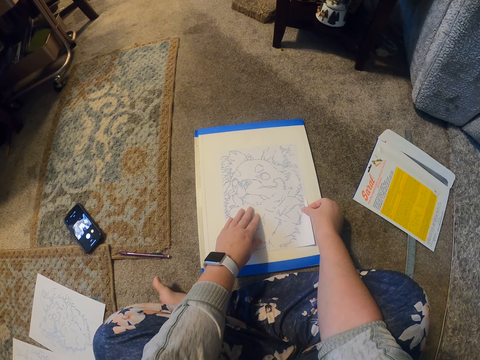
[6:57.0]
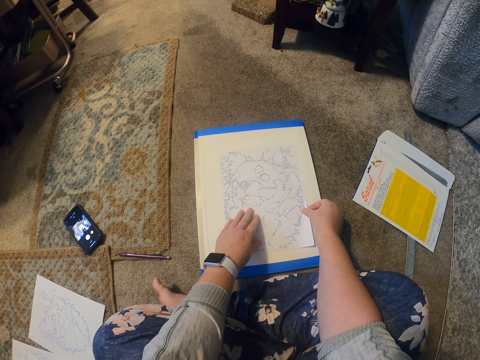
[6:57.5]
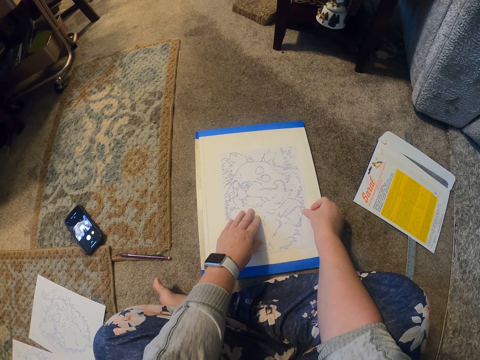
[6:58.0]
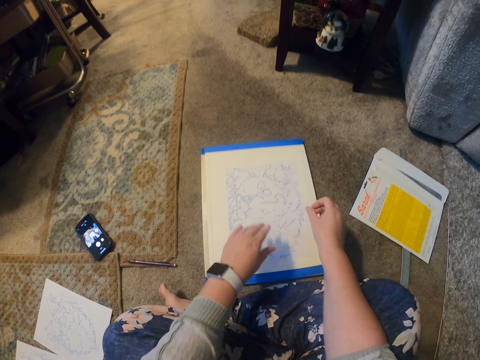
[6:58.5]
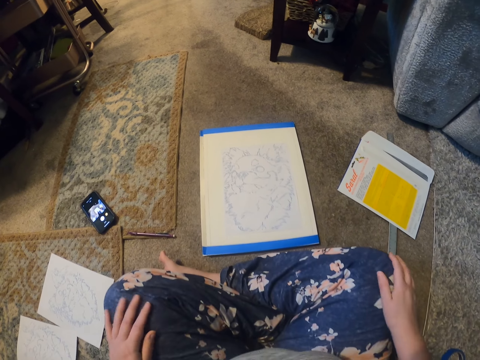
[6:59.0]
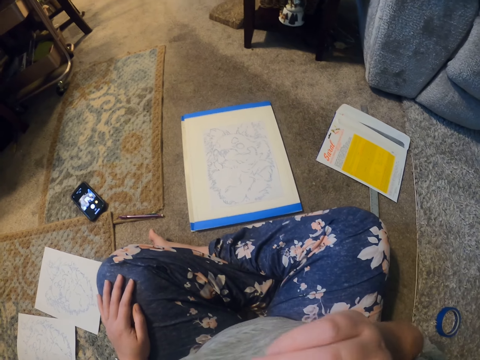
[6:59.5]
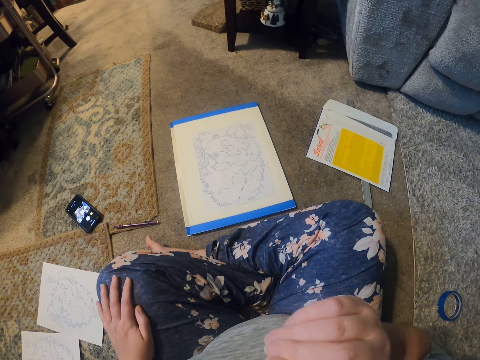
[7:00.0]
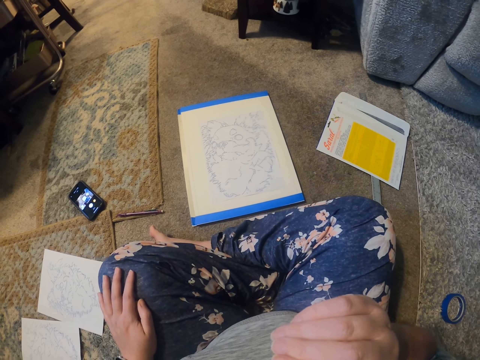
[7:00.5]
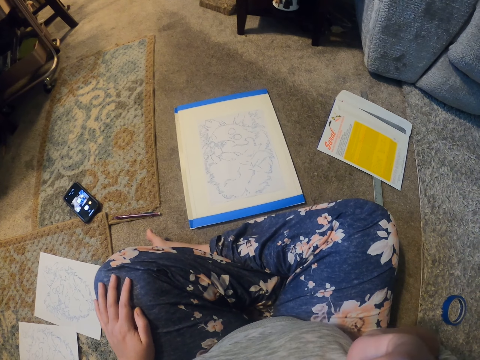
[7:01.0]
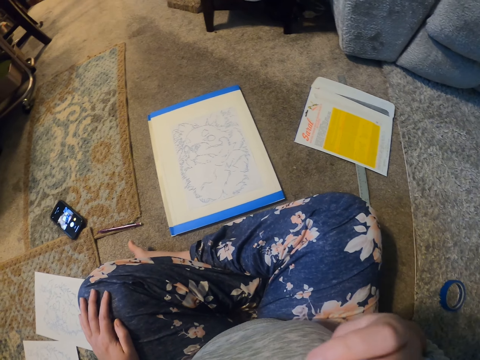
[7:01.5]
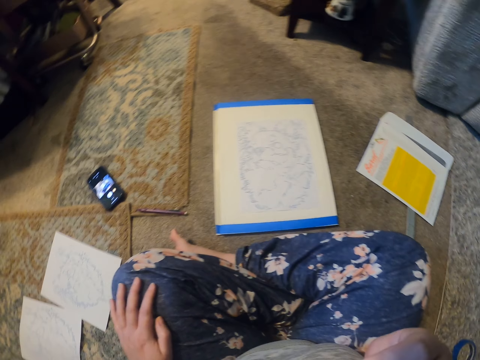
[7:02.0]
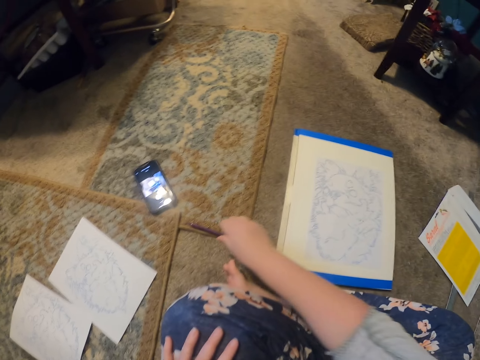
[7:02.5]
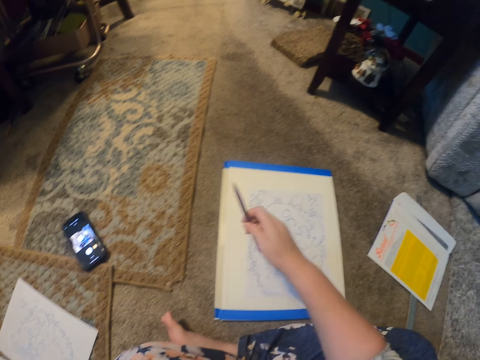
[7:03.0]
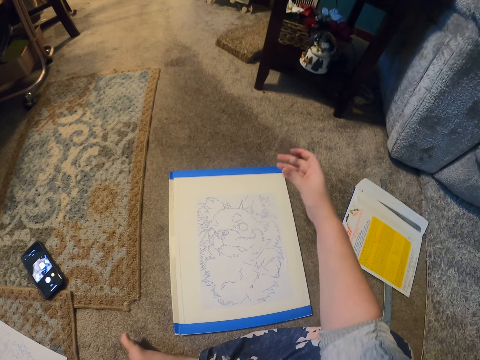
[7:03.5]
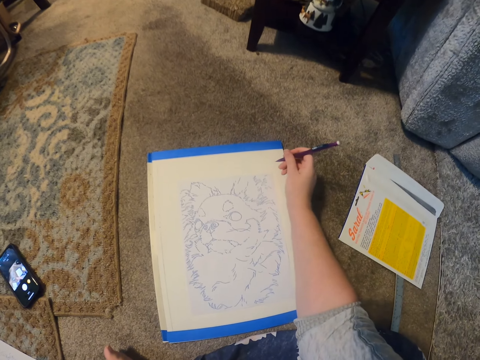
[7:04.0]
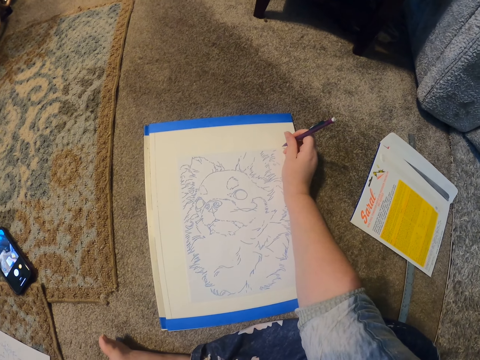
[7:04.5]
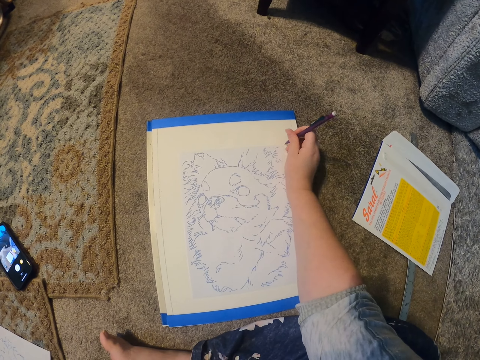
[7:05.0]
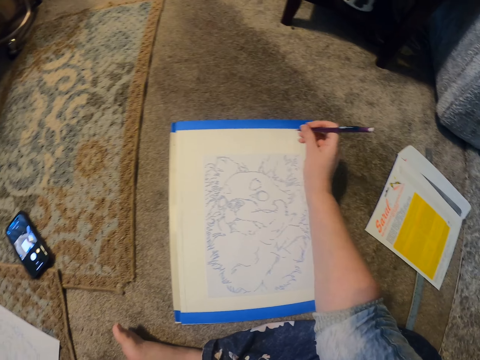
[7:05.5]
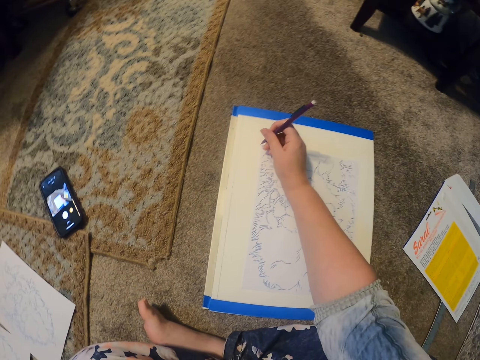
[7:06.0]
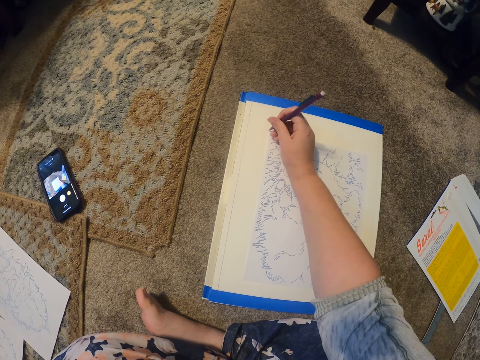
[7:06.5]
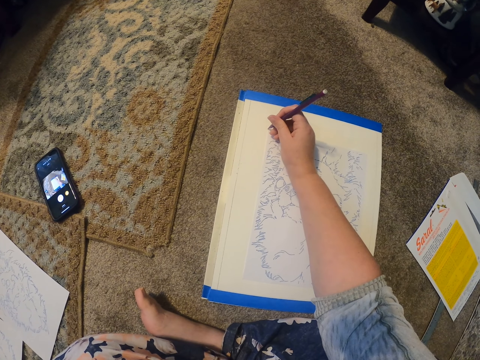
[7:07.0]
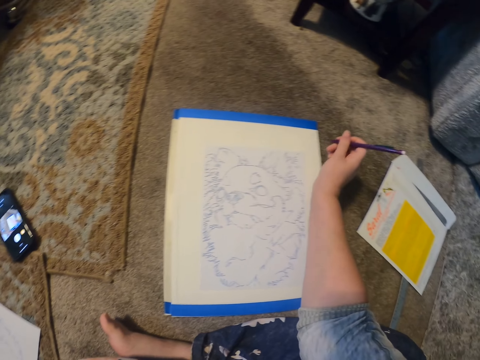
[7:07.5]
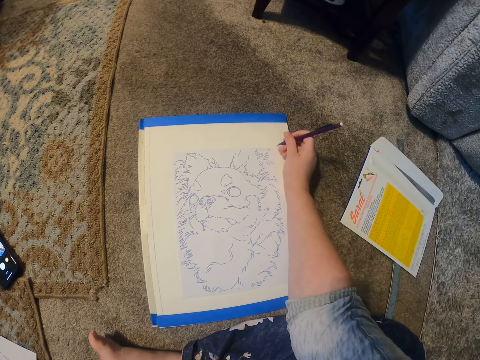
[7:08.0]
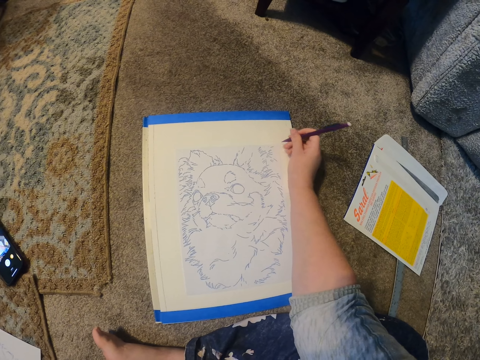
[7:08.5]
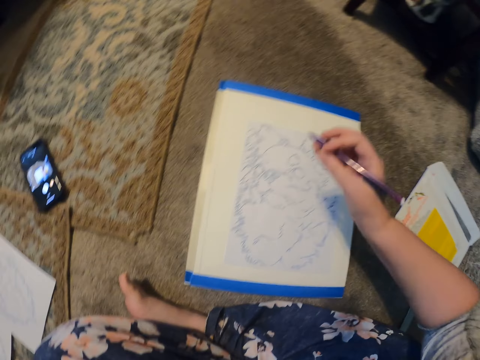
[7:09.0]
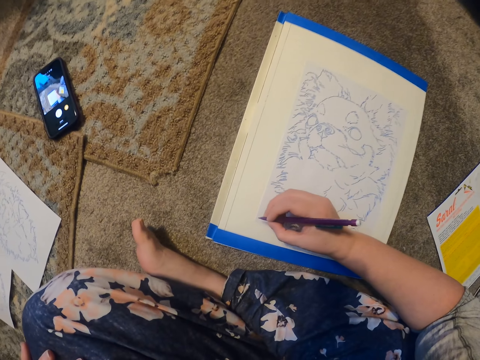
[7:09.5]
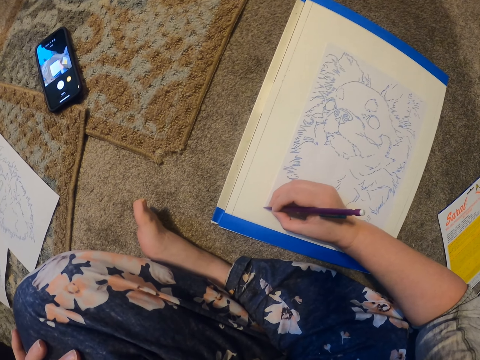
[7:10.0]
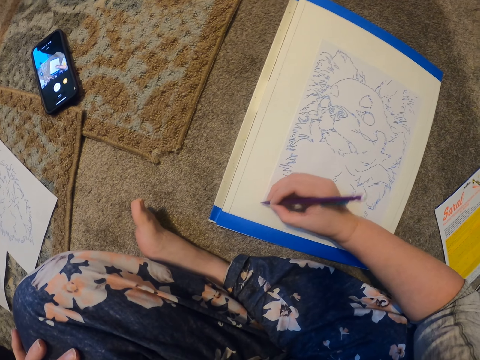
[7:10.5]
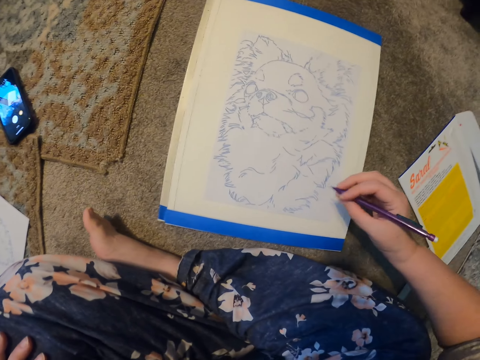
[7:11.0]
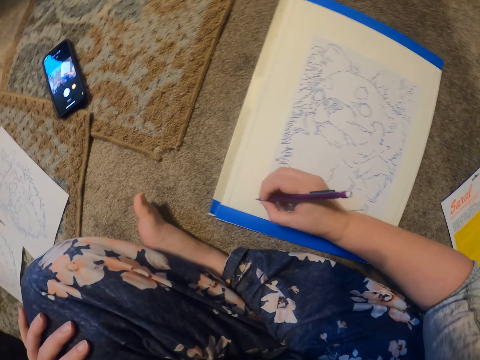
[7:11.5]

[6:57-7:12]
The camera wearer moves the hand to the knee. They remove the hand from the paper. They move the hand to the mouth. They pick up the pen from the floor. They lift the pen up. They draw on the book. They write on the paper.

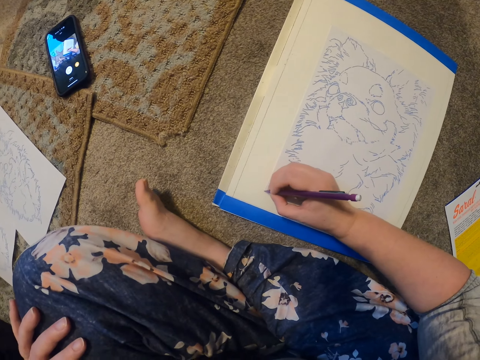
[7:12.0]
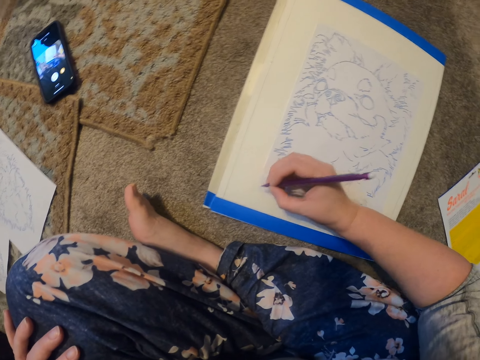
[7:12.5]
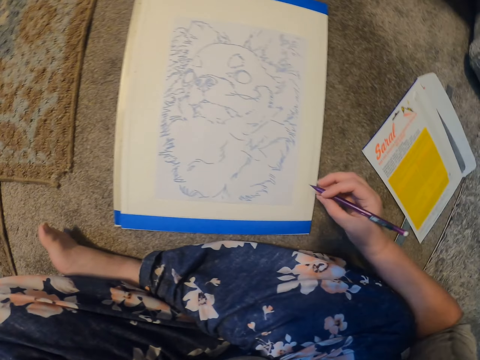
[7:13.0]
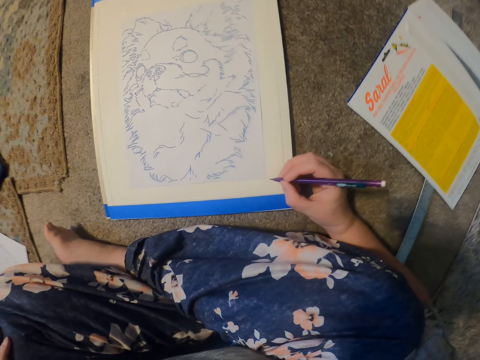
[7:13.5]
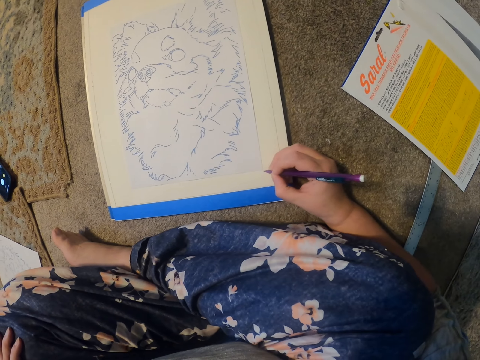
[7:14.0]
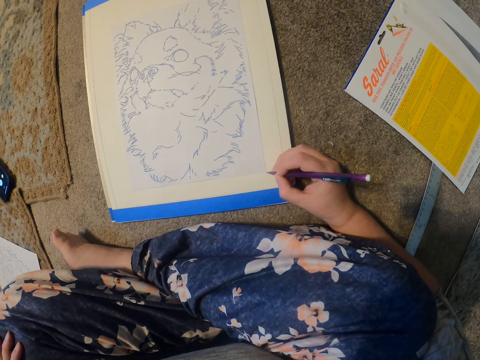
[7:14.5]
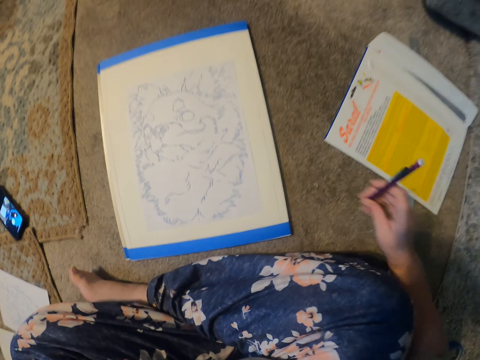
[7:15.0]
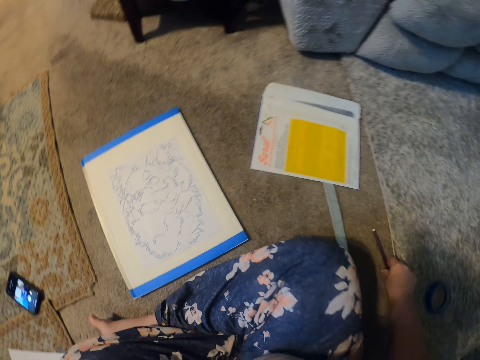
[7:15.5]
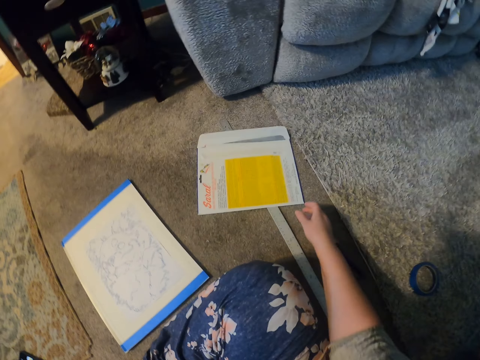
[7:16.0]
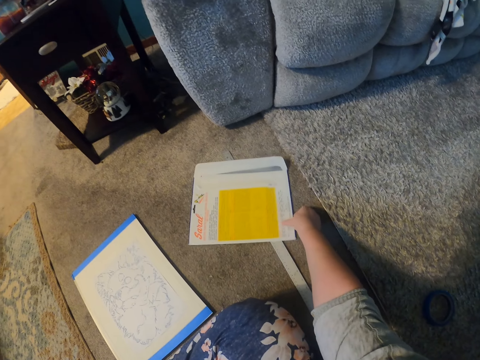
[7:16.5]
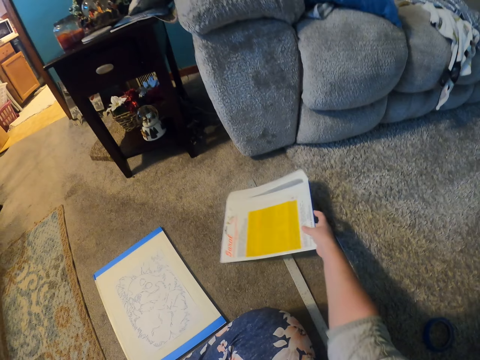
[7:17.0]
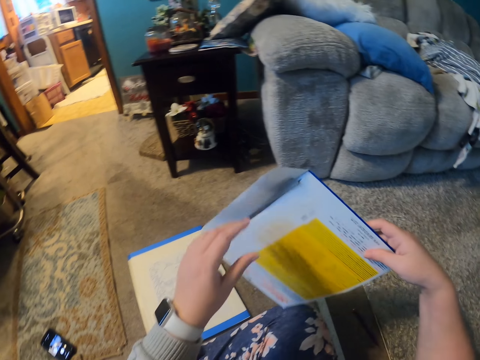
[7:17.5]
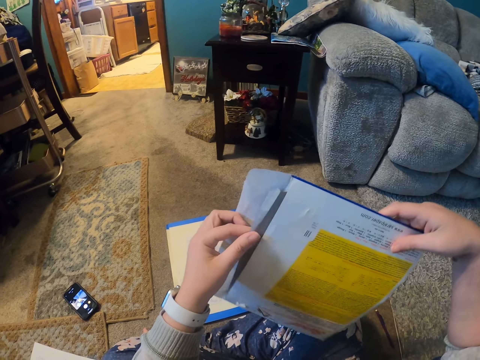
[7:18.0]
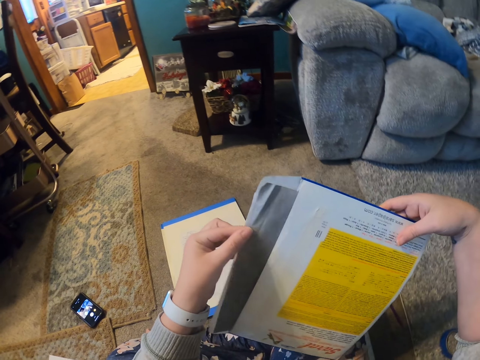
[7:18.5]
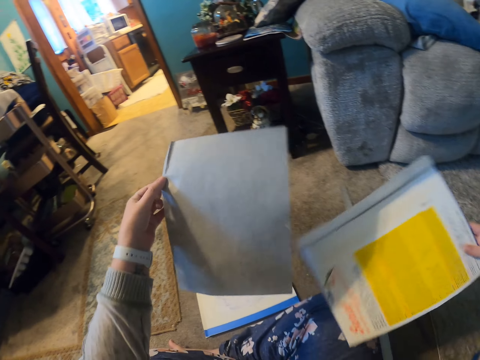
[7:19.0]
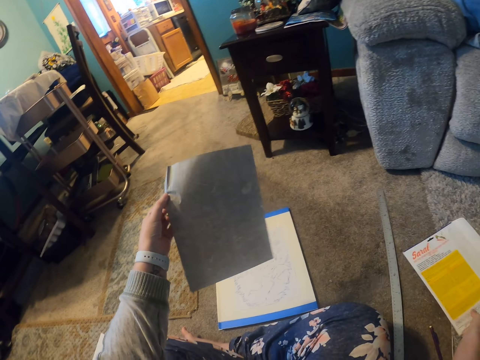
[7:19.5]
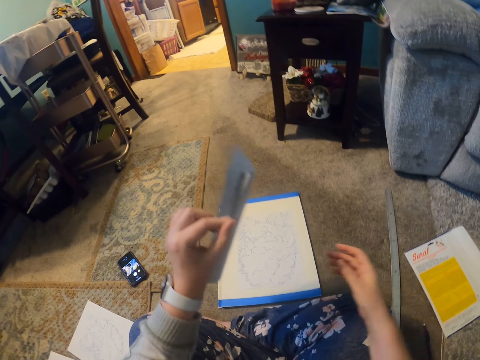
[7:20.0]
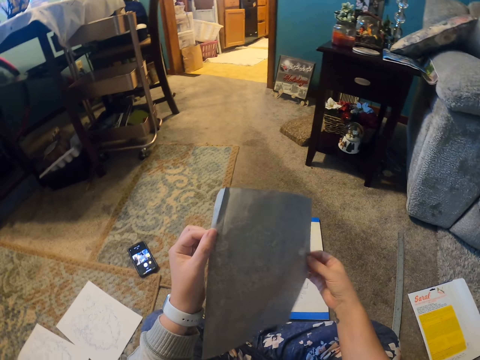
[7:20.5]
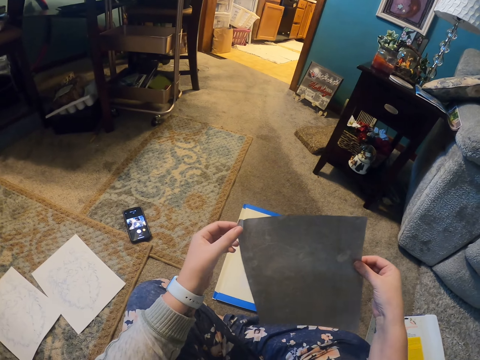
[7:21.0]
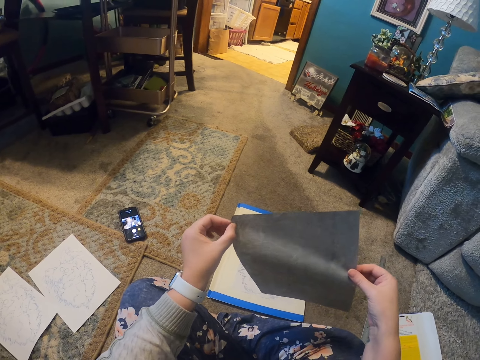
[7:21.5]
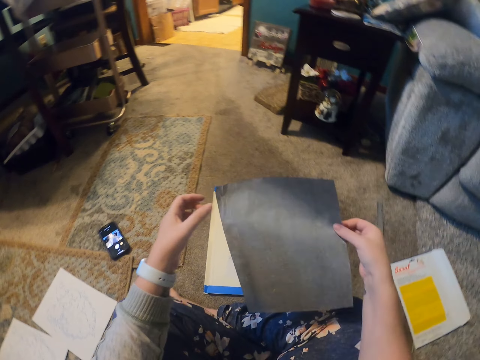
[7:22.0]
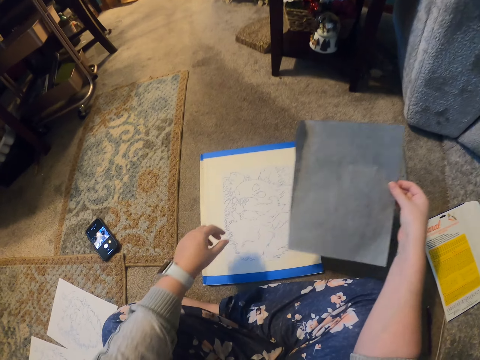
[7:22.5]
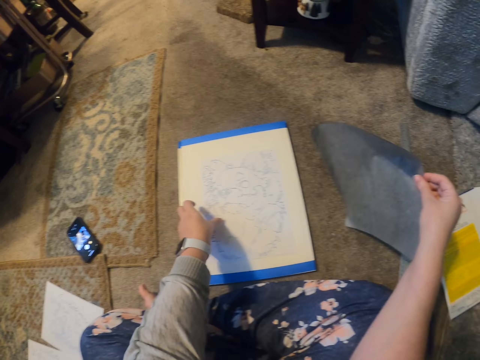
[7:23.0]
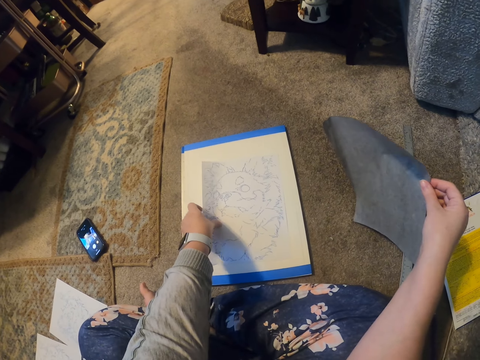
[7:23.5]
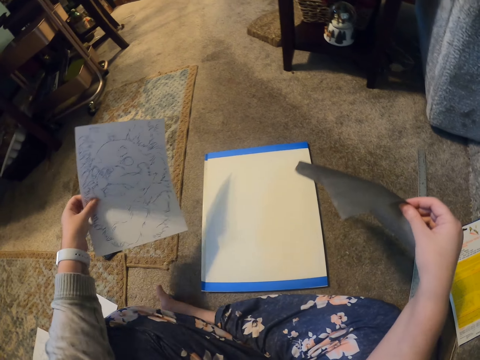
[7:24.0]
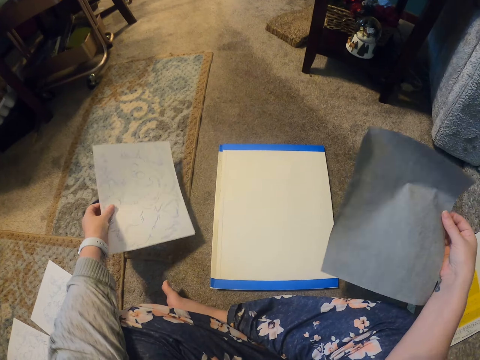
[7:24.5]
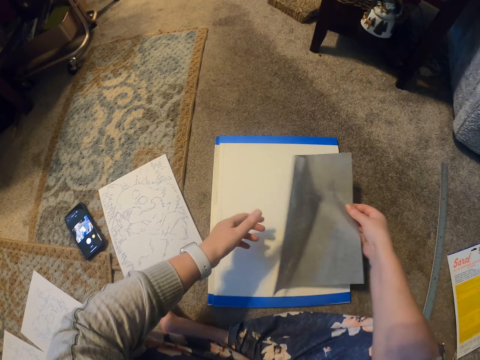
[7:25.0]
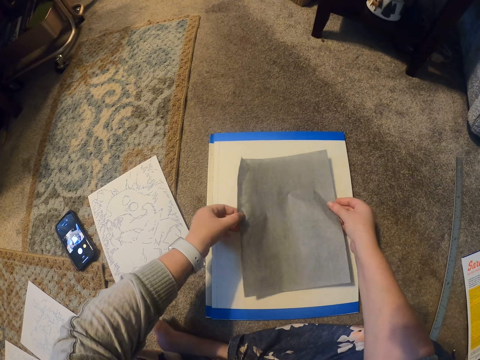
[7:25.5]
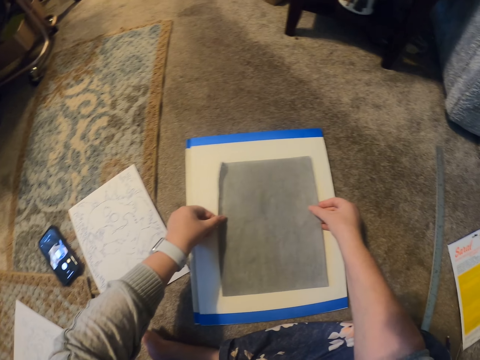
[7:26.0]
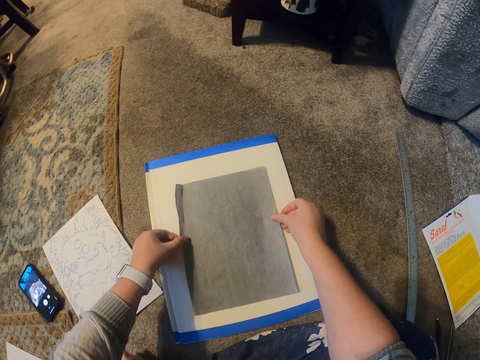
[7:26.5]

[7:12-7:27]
The camera wearer puts the pen down on the floor. They pick up the paper pocket file or envelope on the floor. They lift the paper pocket file. They remove carbon paper from the paper pocket. They put the envelope down. They hold the carbon paper in the hand. They remove the paper on top of the book. They put the carbon paper on top of the book.
